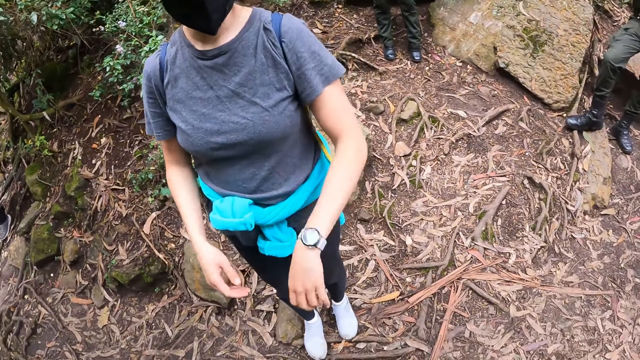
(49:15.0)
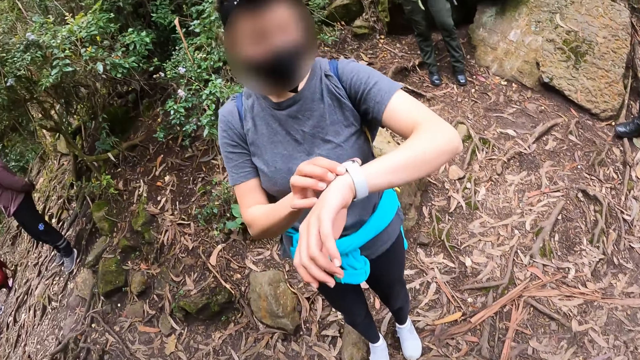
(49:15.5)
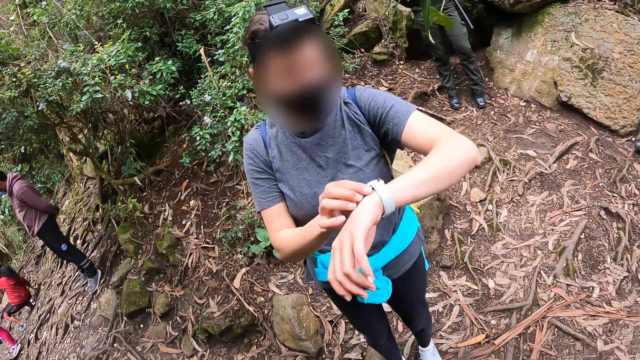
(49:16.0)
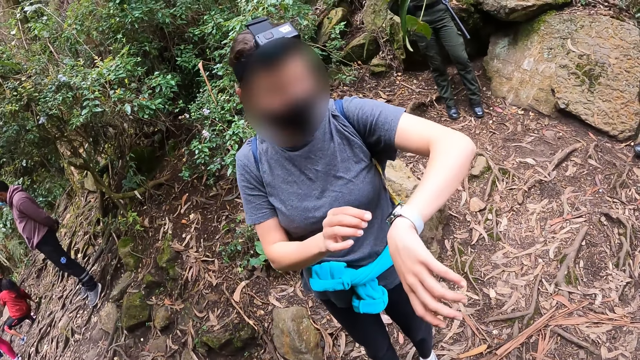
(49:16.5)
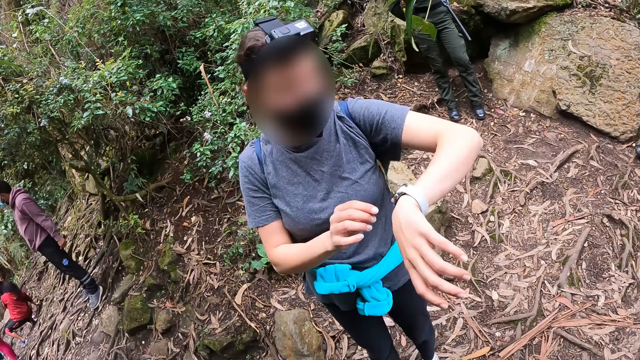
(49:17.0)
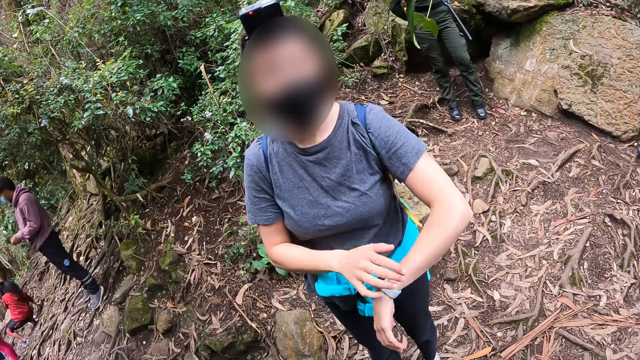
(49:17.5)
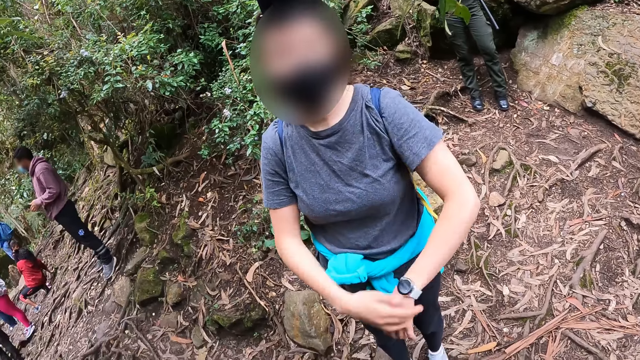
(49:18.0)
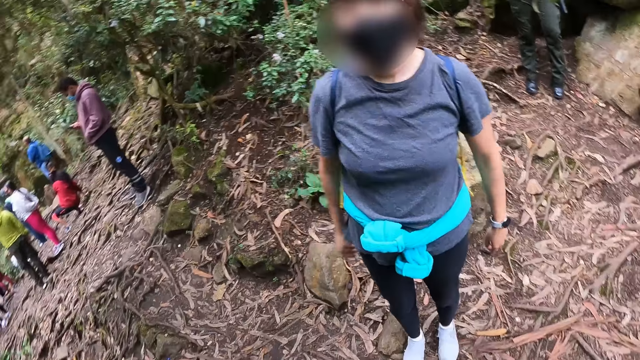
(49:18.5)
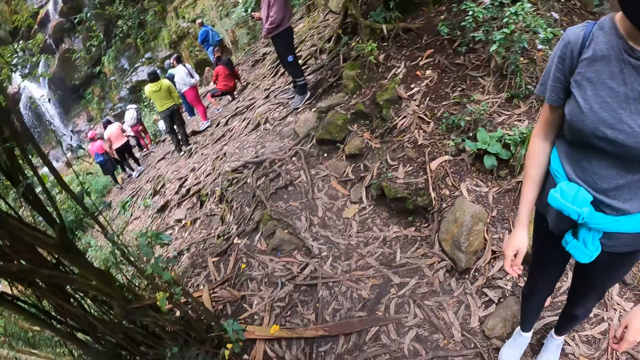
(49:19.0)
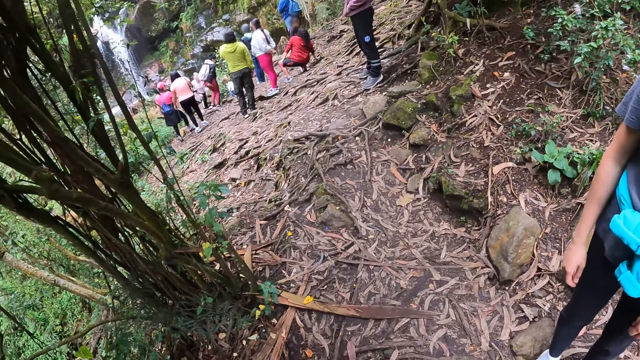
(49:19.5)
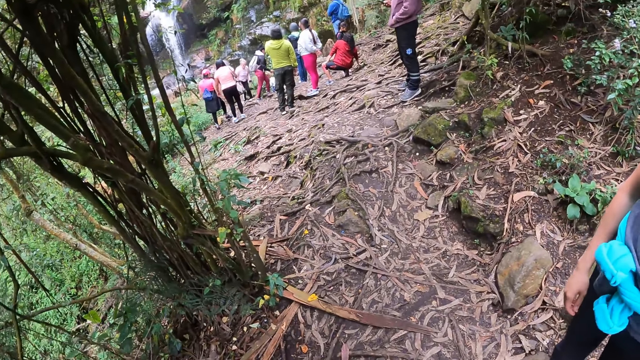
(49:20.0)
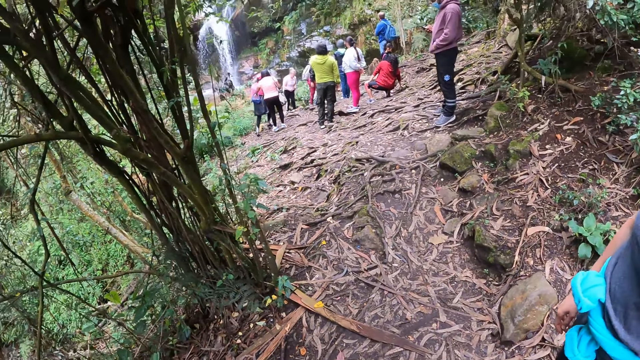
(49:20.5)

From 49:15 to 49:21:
The woman touches her wristwatch with her right hand.

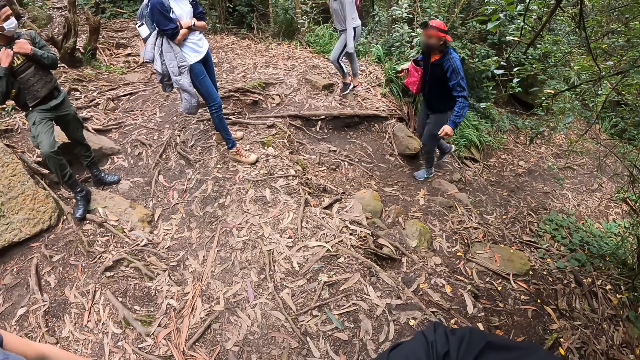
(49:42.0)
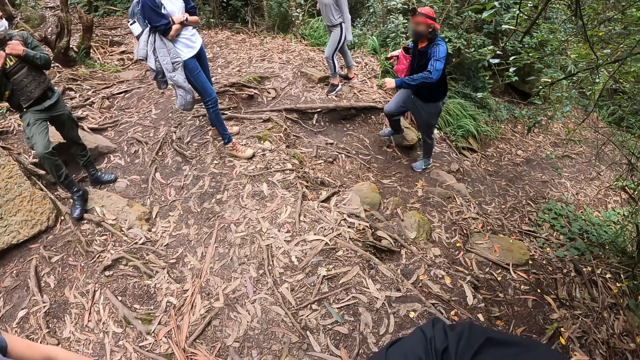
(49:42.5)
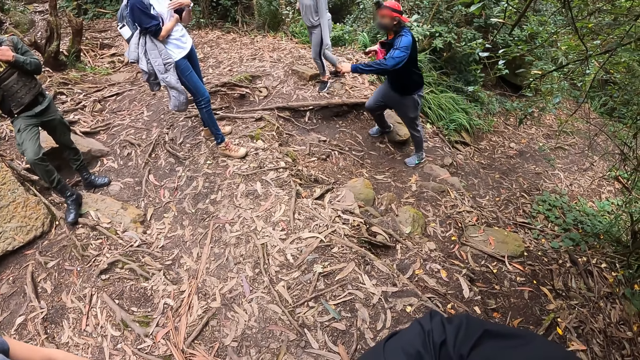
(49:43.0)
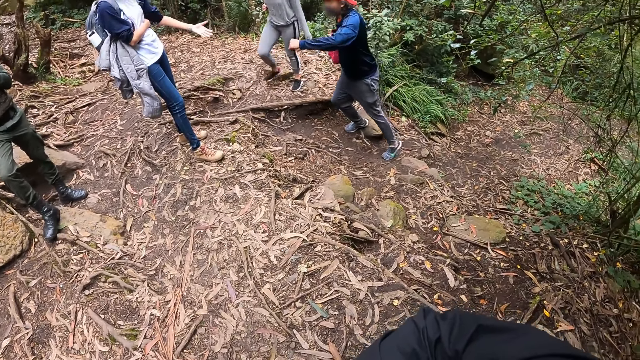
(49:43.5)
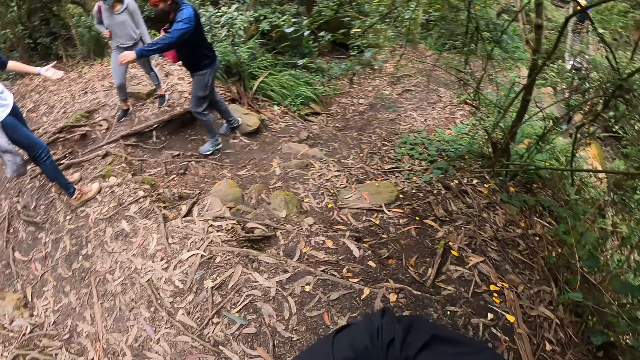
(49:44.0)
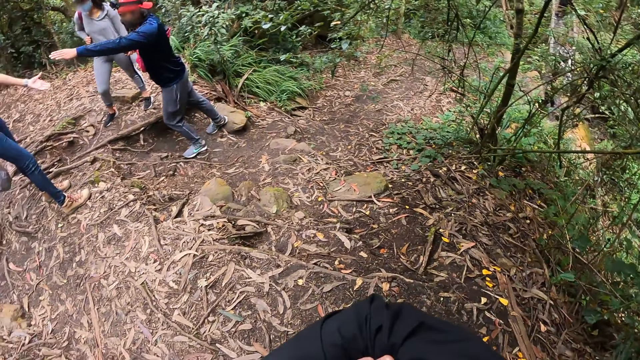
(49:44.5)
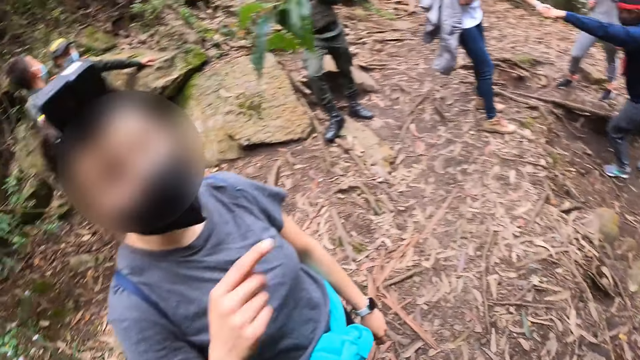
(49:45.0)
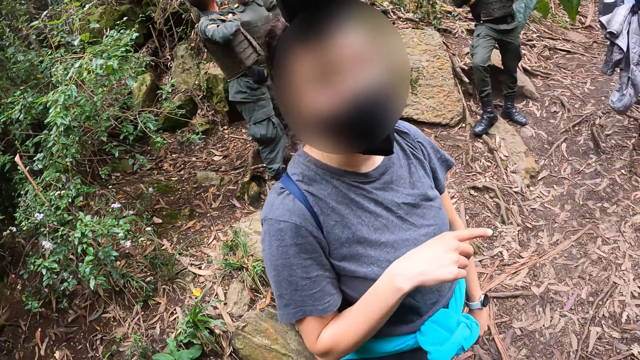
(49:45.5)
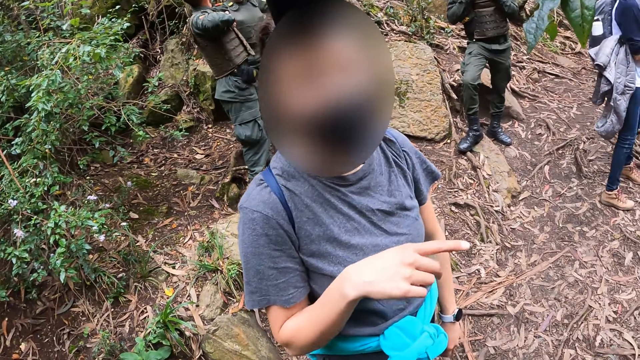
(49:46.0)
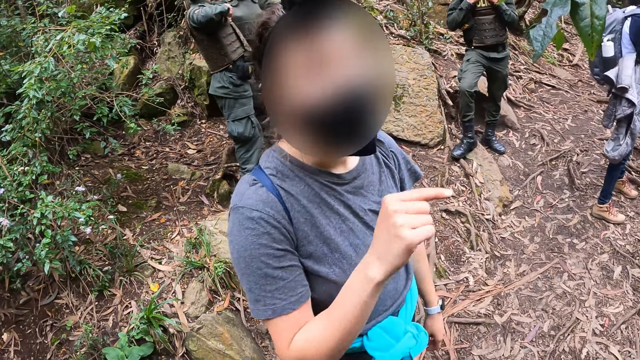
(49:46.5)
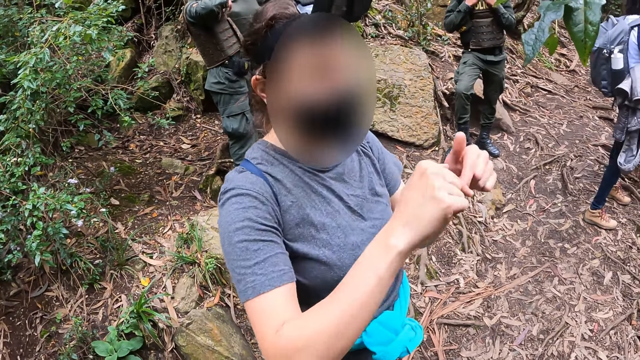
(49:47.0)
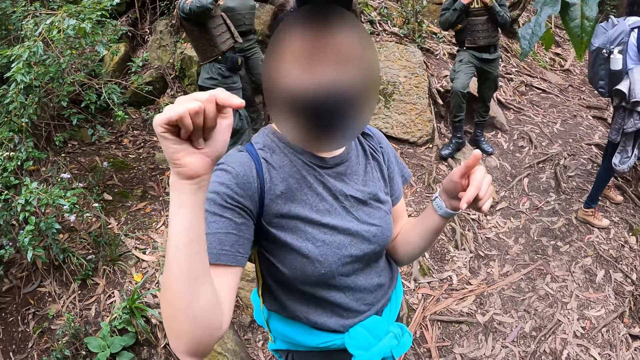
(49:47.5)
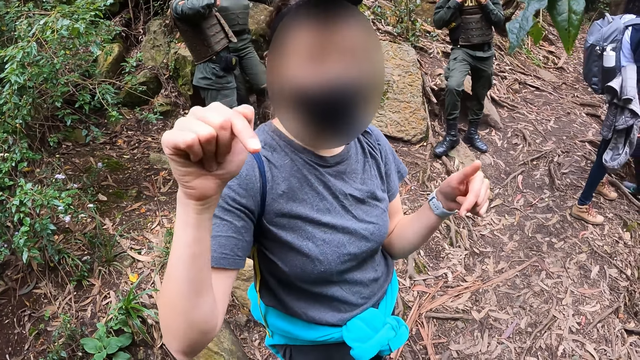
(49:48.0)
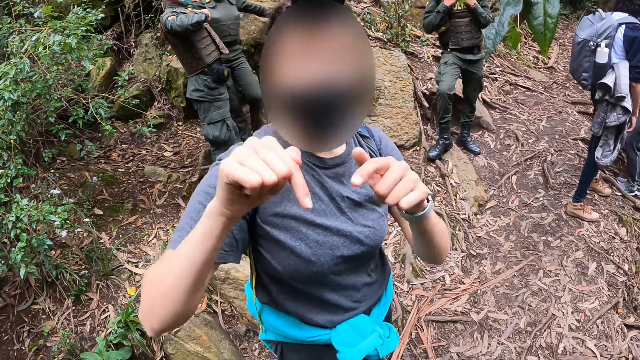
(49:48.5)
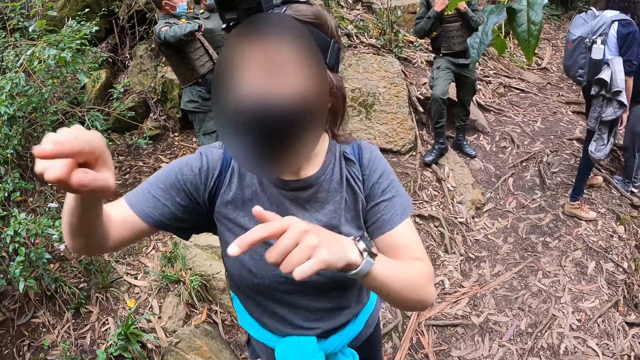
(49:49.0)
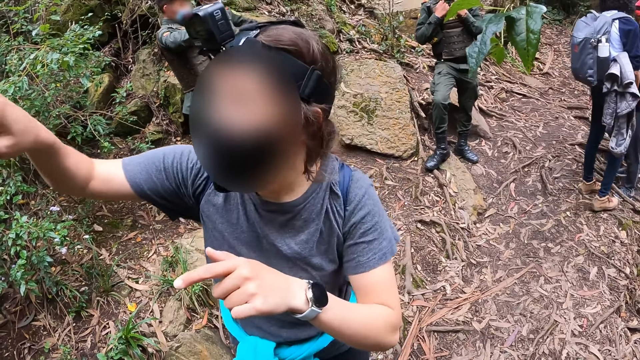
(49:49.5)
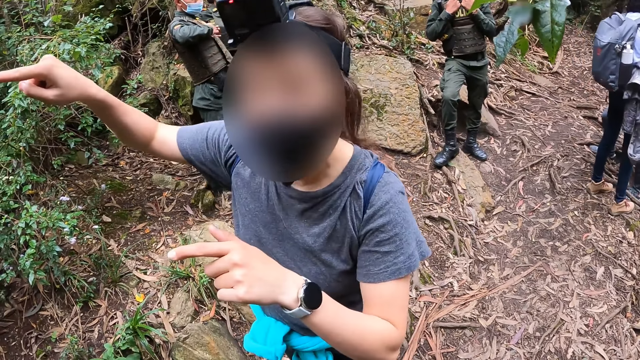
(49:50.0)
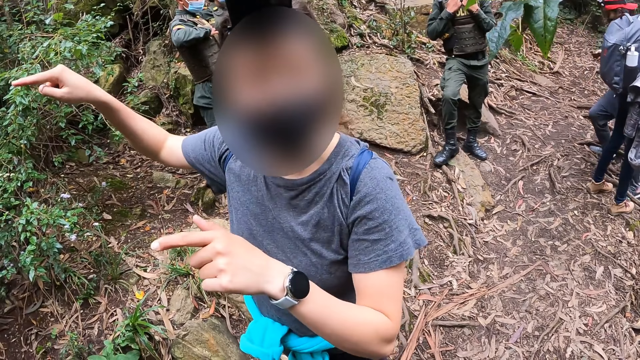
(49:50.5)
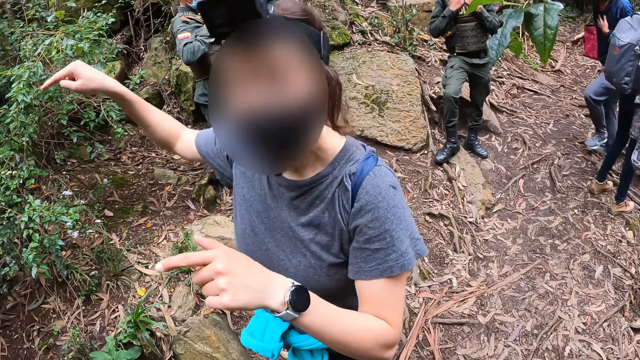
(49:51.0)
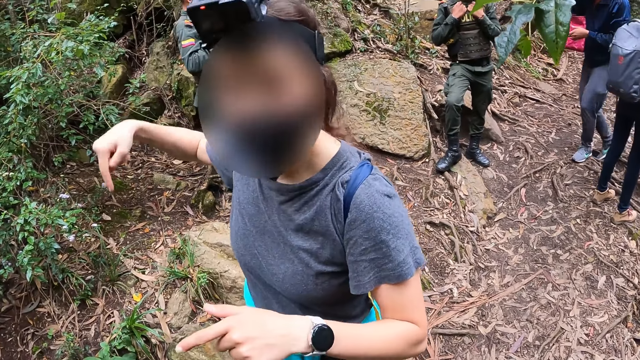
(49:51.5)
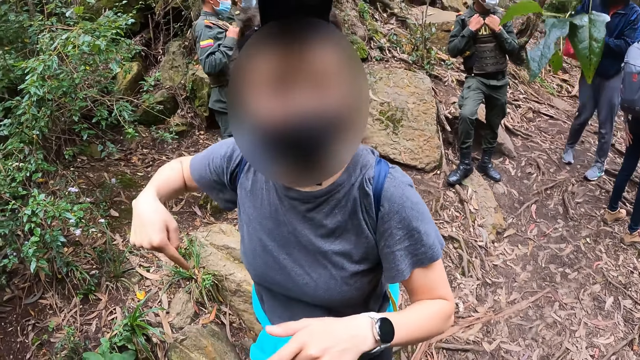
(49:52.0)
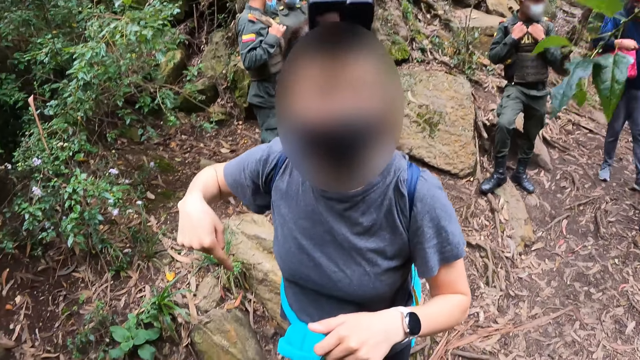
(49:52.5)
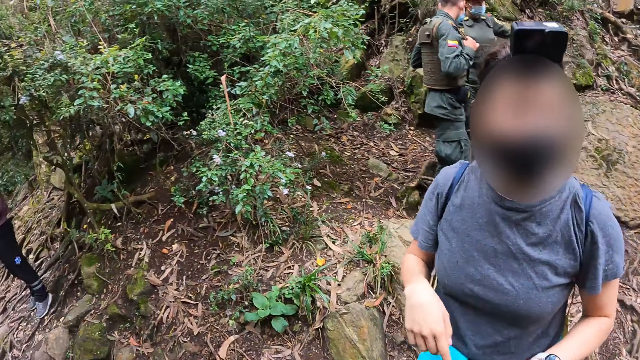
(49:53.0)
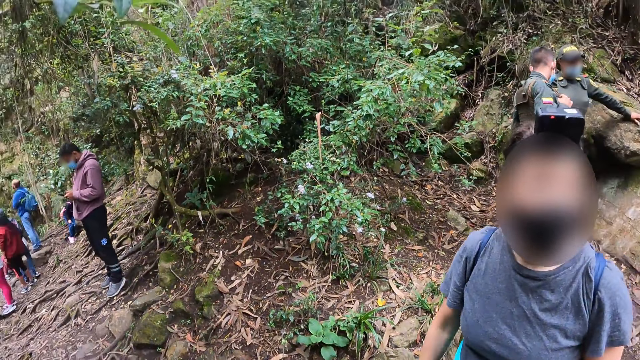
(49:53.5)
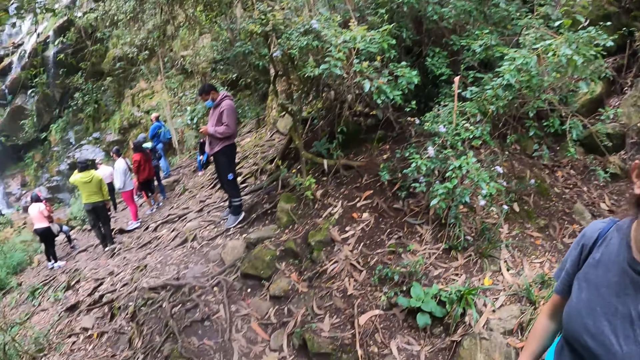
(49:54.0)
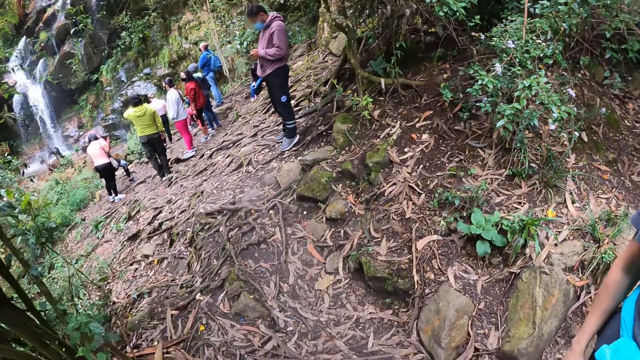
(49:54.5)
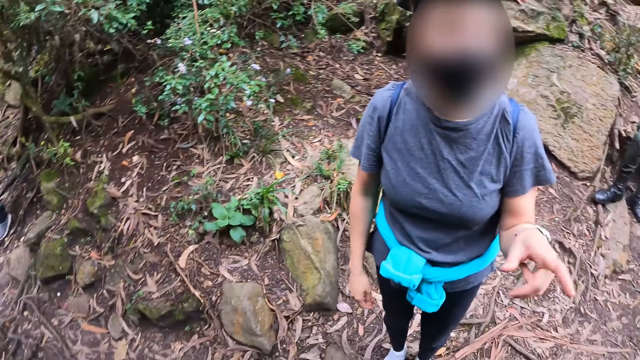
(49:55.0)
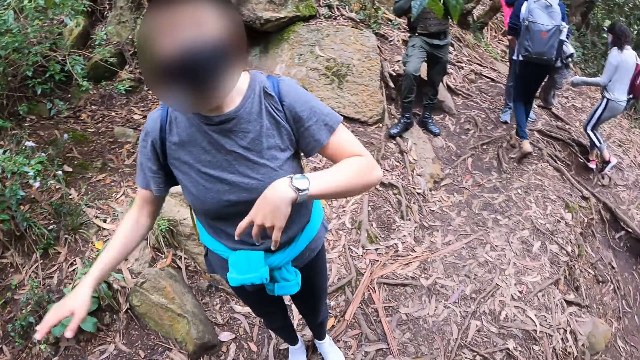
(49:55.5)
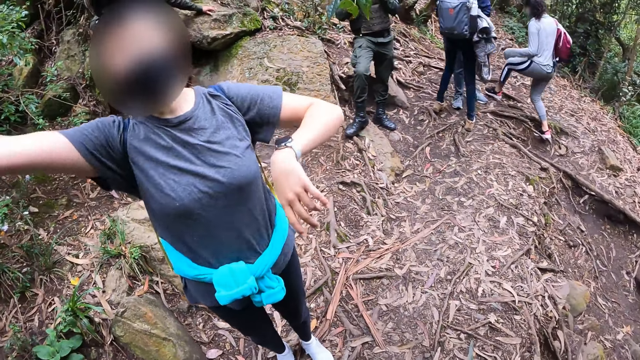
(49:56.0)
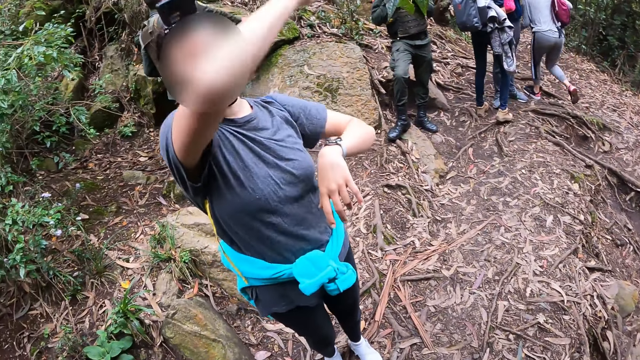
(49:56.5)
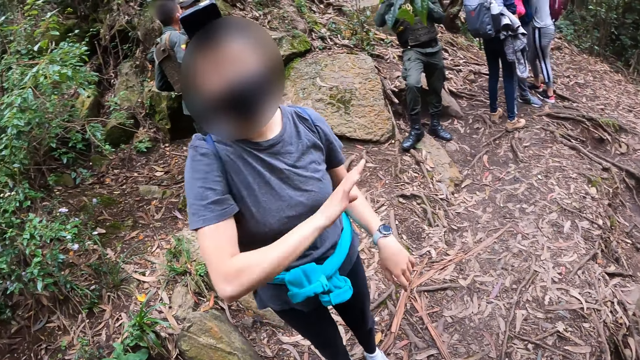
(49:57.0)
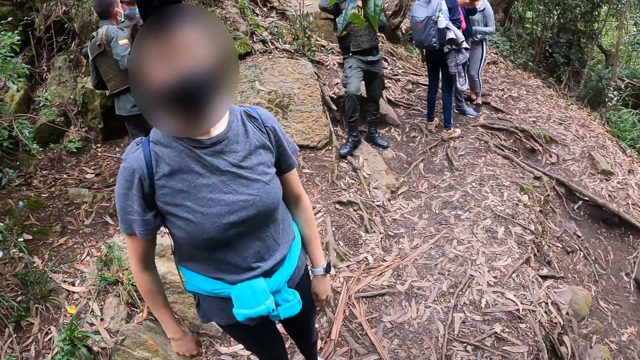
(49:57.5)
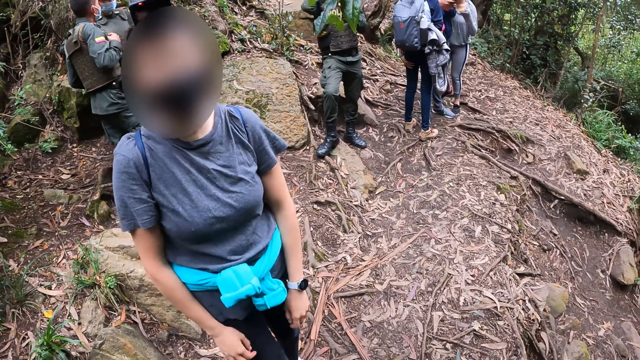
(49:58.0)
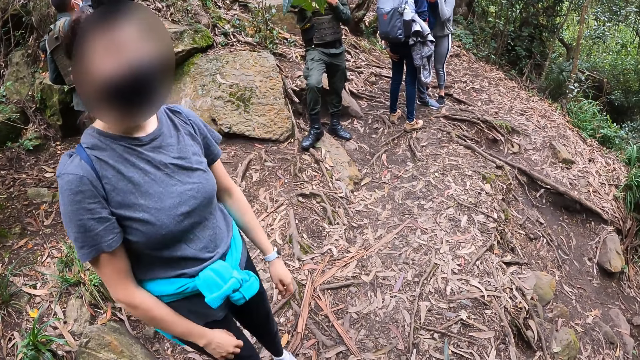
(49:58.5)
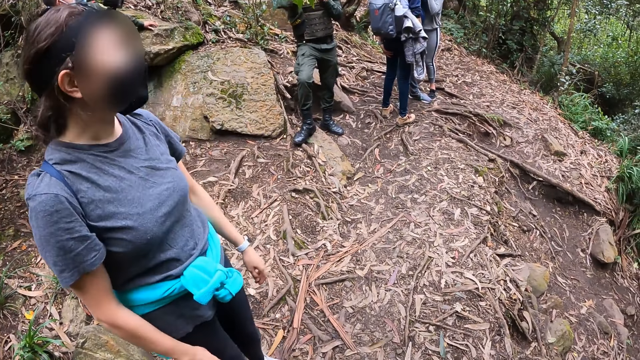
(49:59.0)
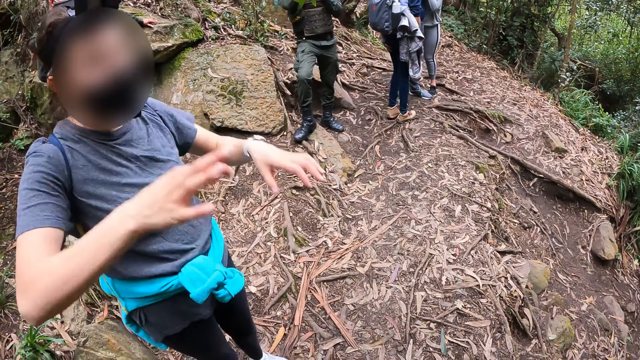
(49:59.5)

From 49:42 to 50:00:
The camera wearer looks around. The woman gestures with both hands. The camera wearer interacts inaudibly with the woman. They look around. The woman interacts with the camera wearer.
